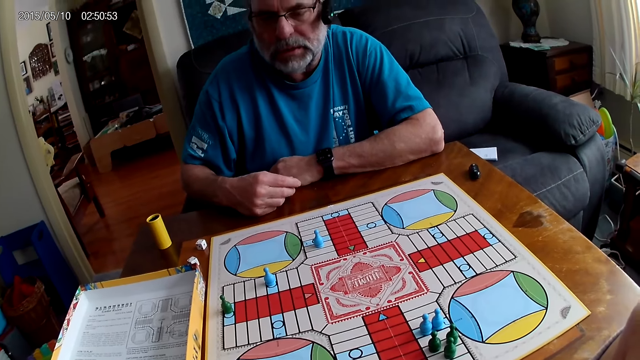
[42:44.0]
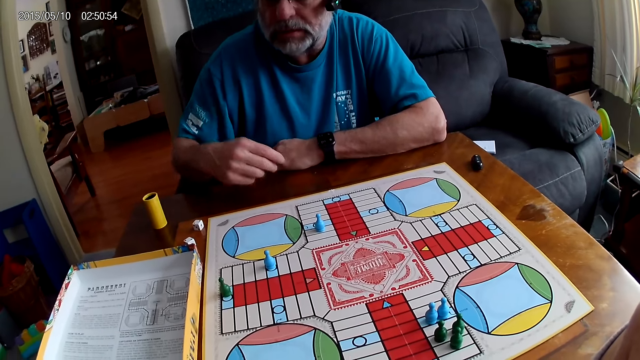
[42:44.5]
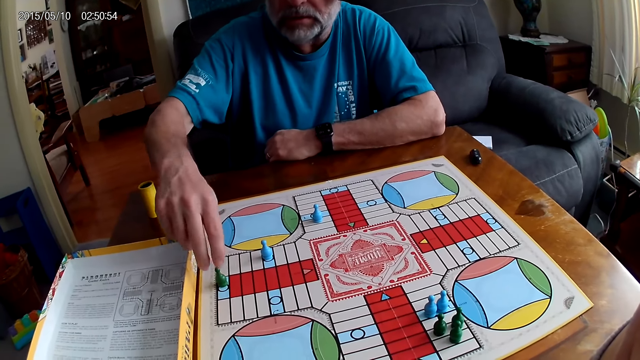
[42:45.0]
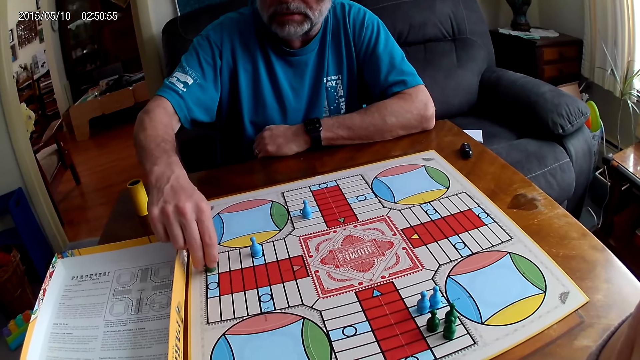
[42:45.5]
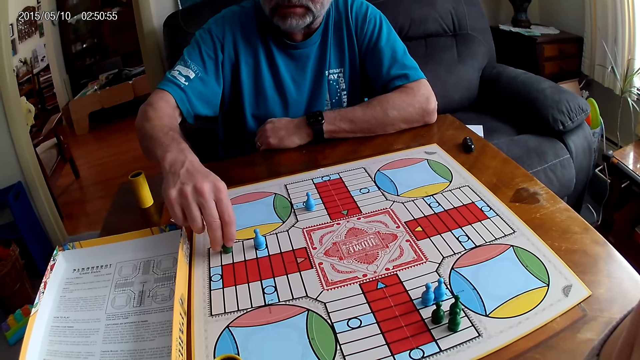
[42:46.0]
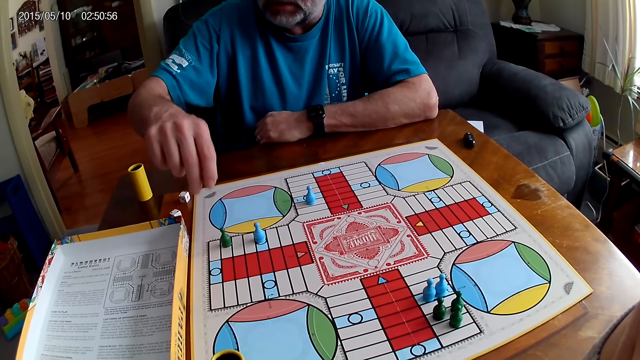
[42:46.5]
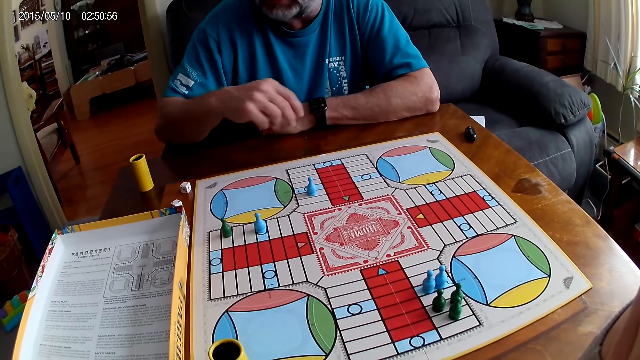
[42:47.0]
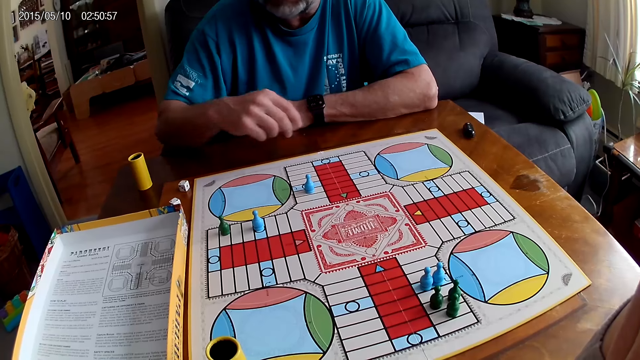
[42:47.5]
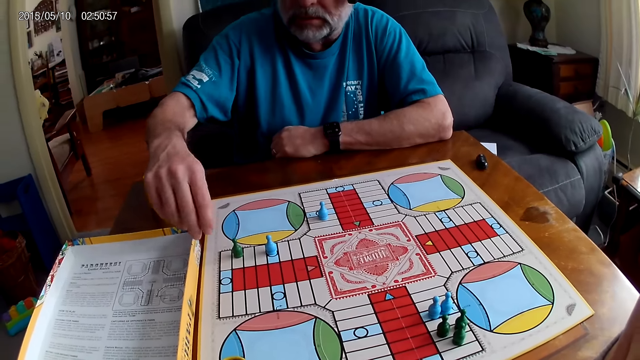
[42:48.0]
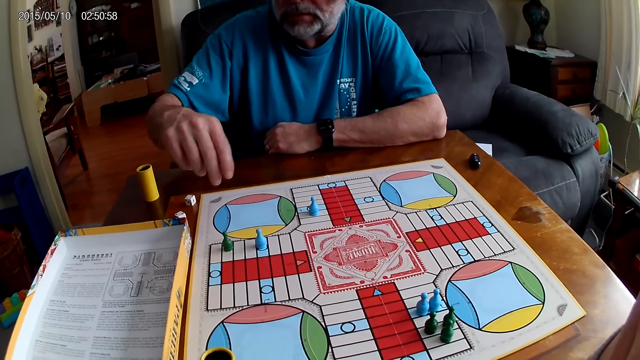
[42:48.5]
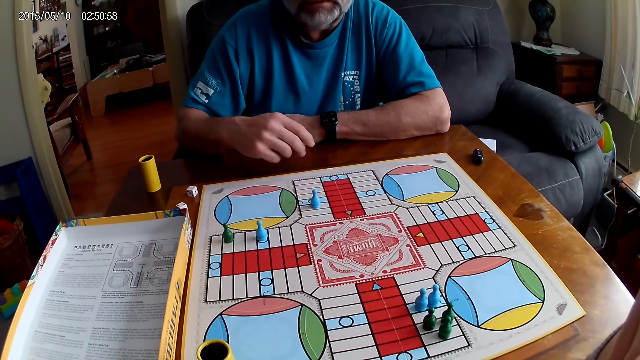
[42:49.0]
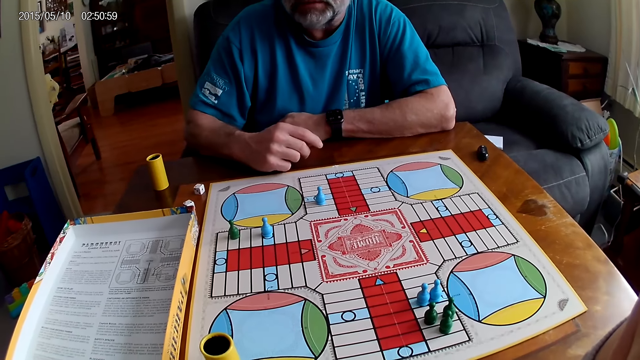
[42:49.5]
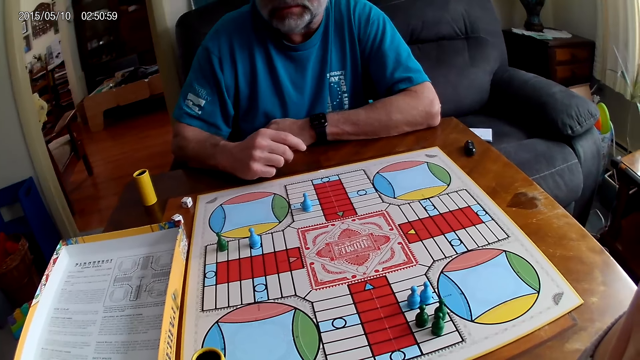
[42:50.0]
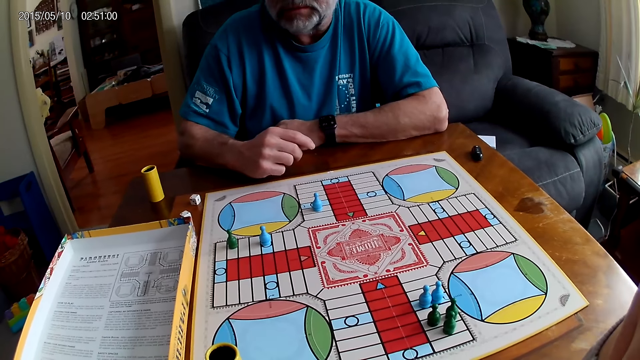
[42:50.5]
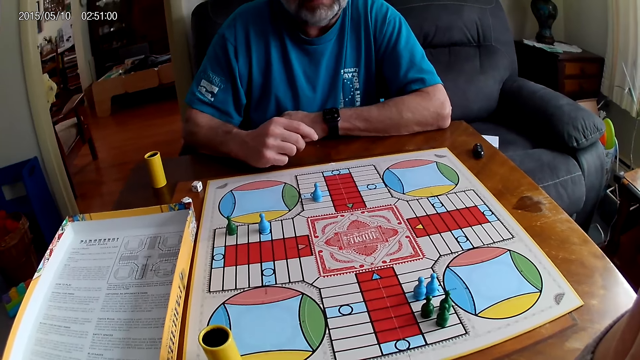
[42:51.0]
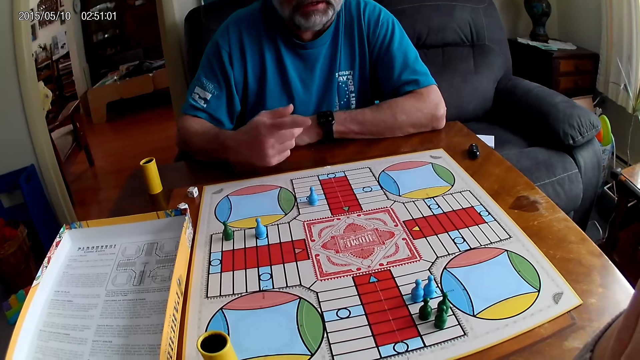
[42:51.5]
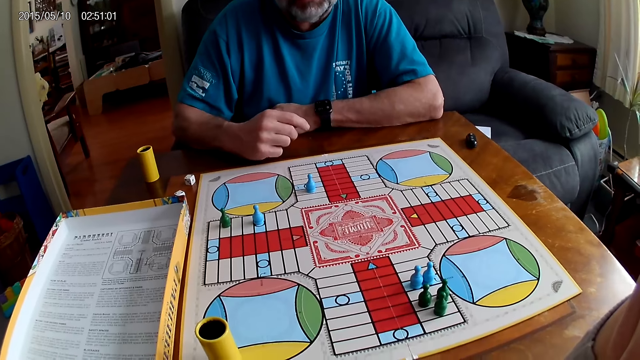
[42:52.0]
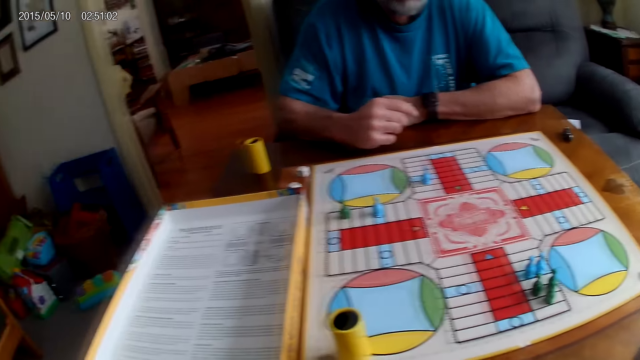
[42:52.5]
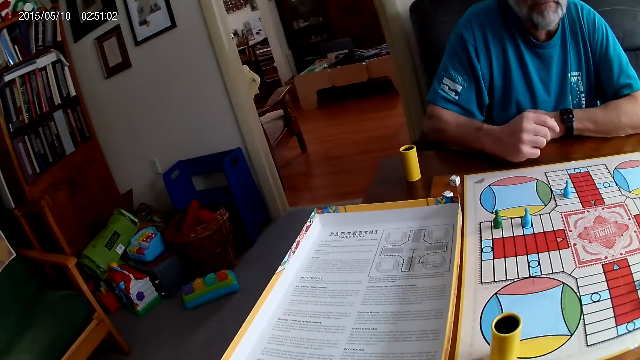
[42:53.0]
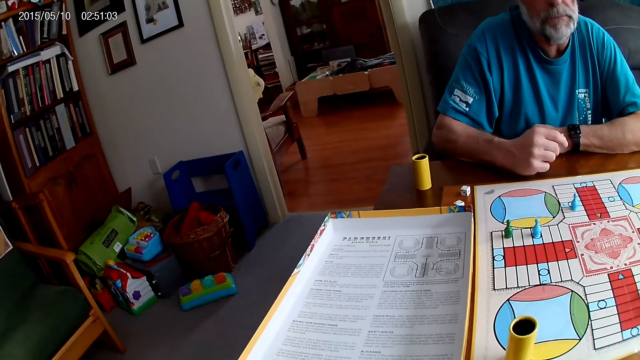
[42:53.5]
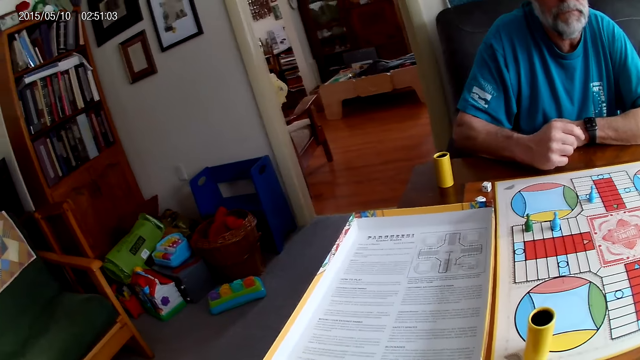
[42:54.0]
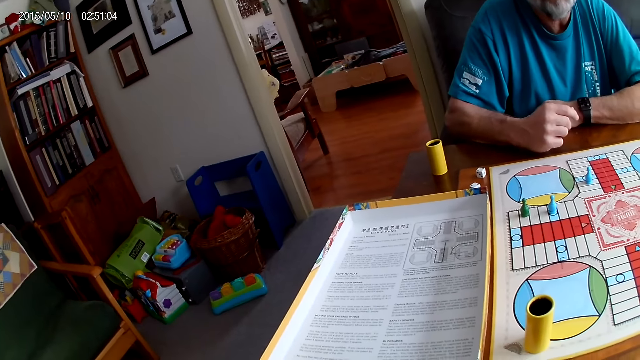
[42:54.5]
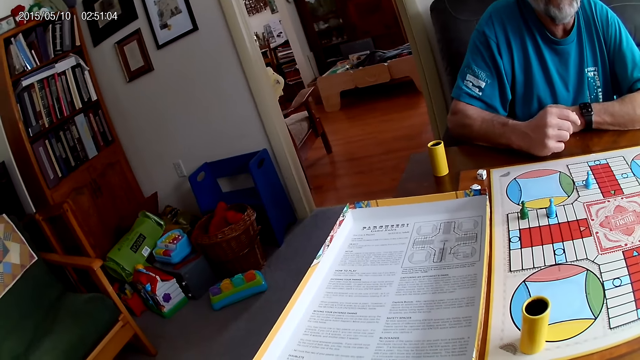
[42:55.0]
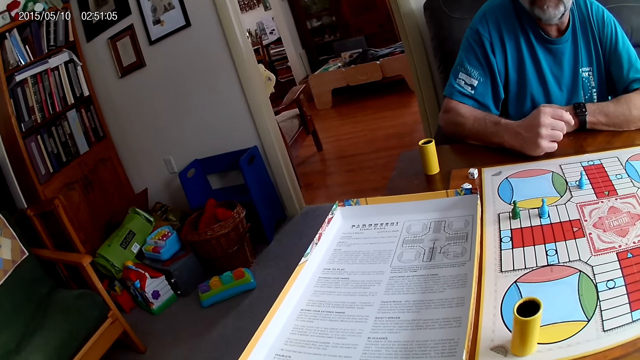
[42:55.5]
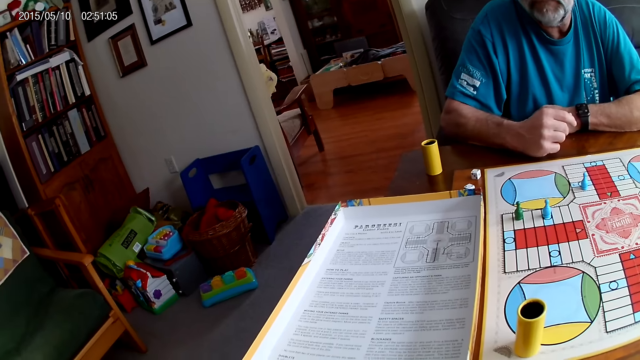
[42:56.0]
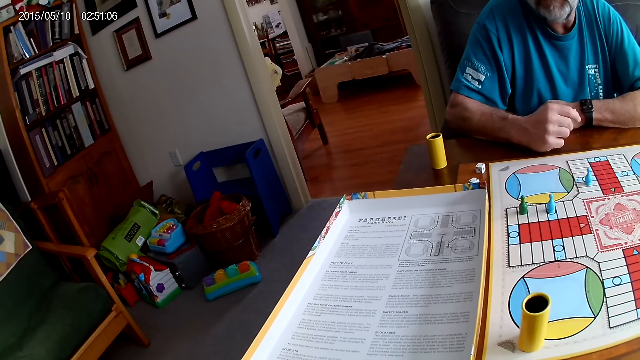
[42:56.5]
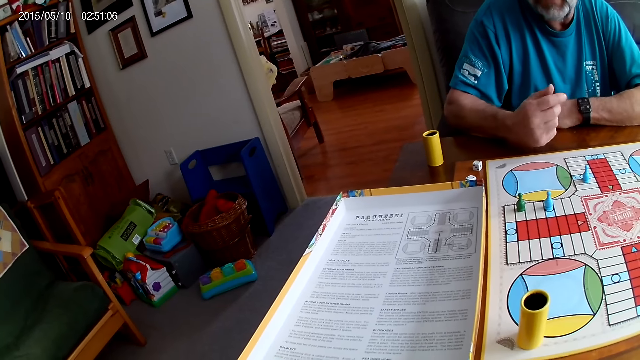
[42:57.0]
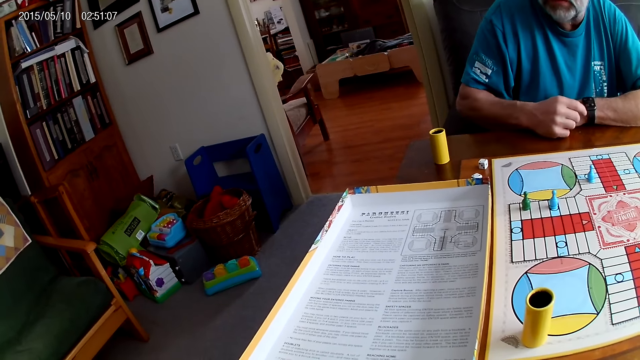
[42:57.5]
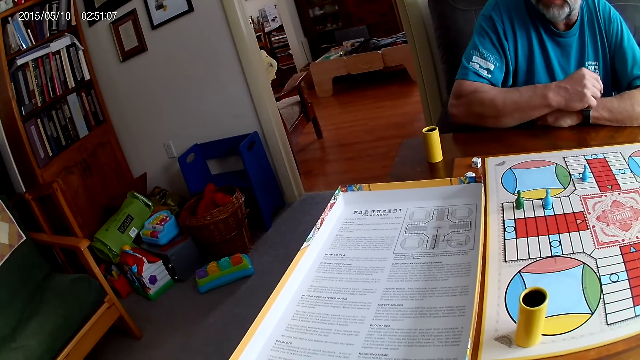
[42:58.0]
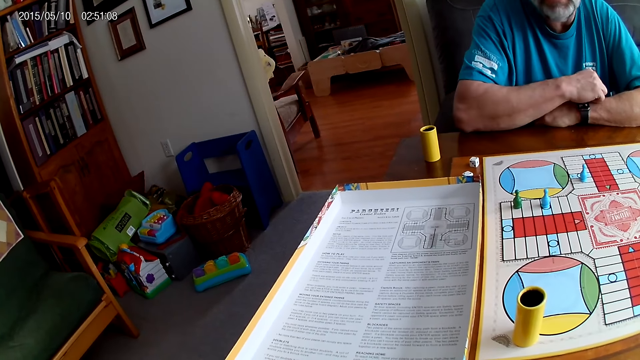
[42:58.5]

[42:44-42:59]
A man picks a Ludo pawn. The man counts steps on the Ludo board with chess. The man moves the Ludo pawn backwards, places the Ludo pawn on the board, stares at the board, points at the board and stares at the board.

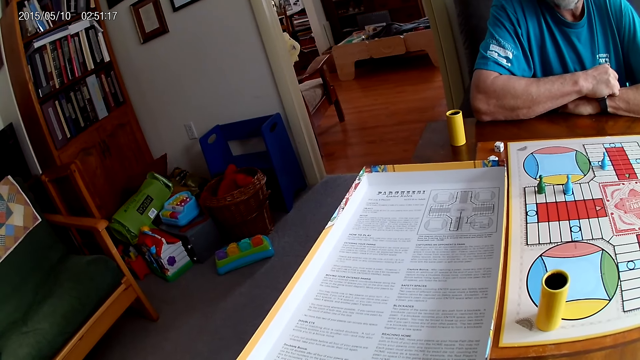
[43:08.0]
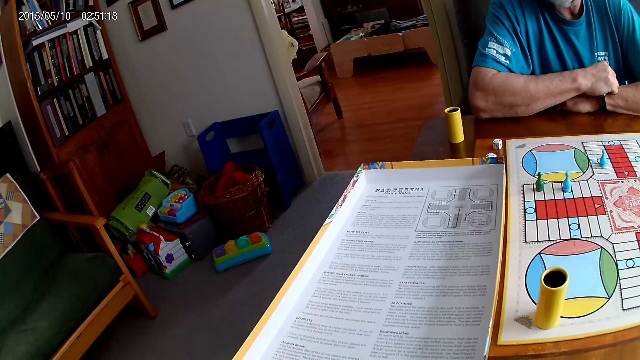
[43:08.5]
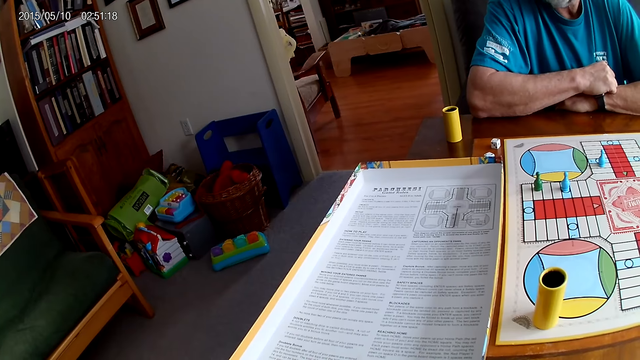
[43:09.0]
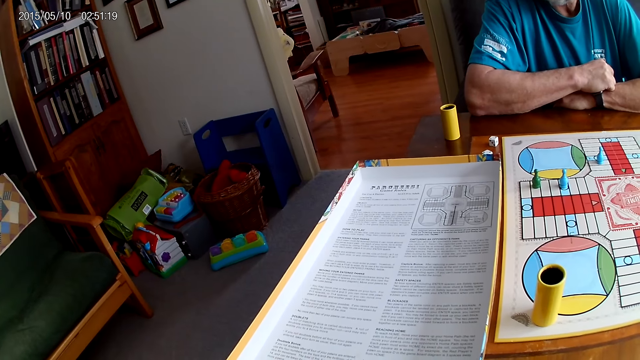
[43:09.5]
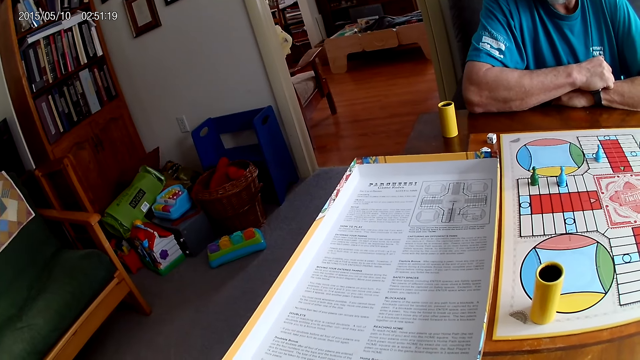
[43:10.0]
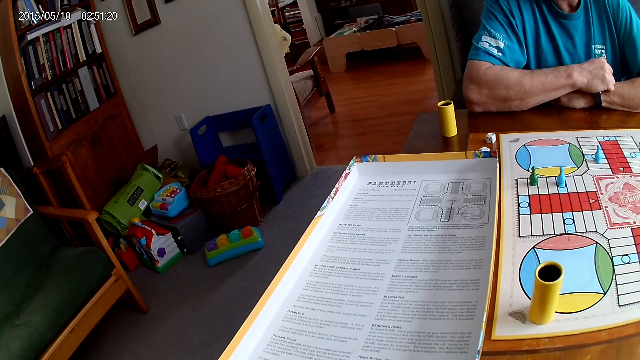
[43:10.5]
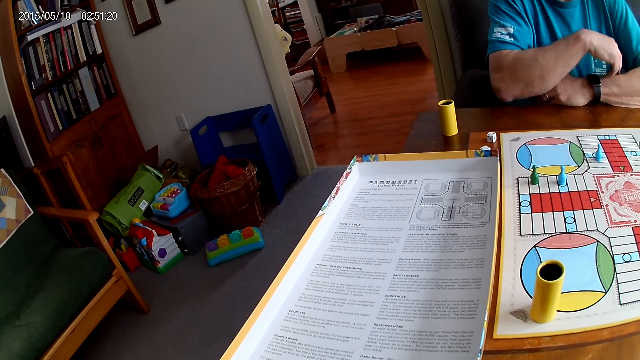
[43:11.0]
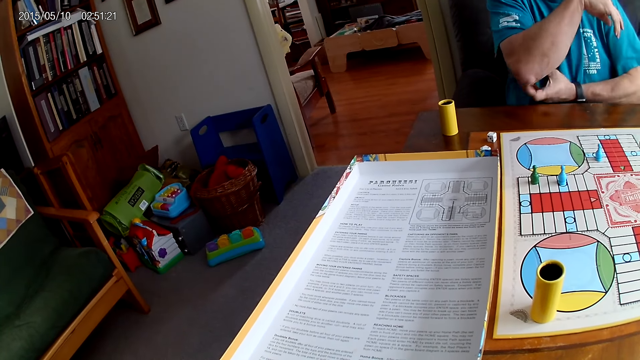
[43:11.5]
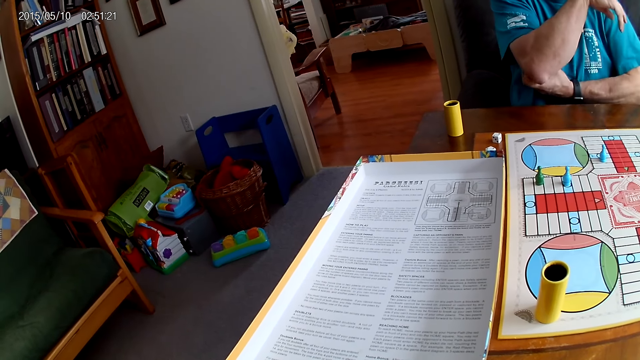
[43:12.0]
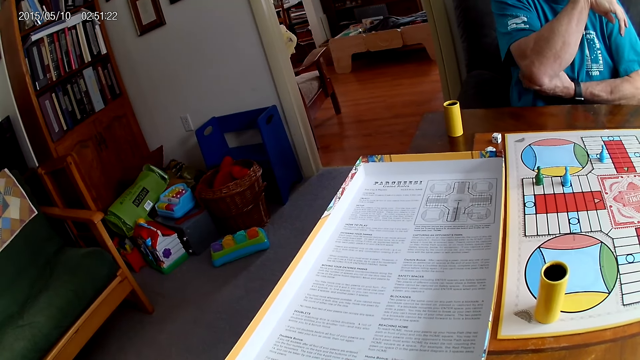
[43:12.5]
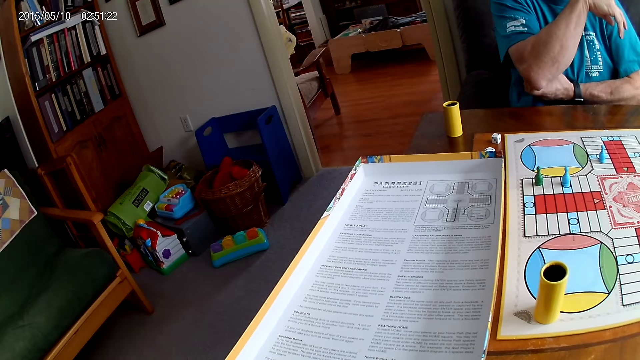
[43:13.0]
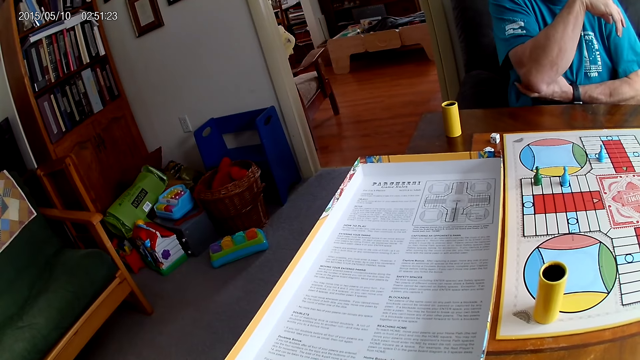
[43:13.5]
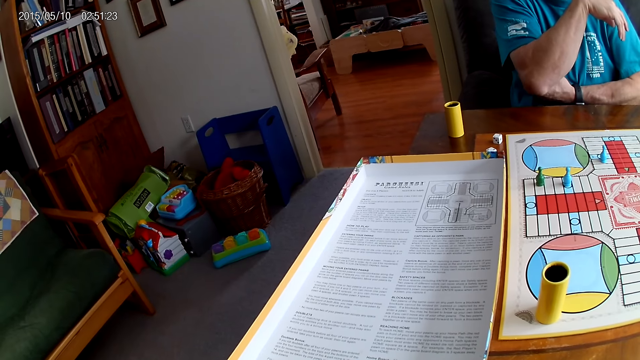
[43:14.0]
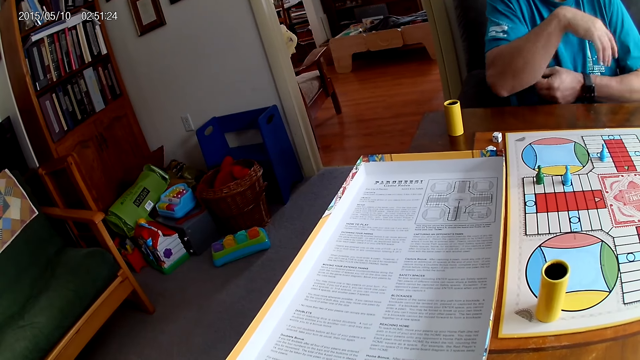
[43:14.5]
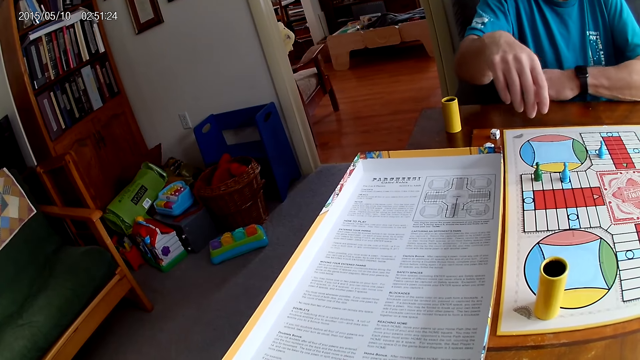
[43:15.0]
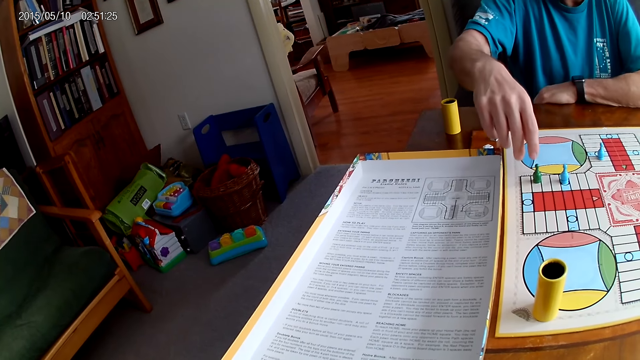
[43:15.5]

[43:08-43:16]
A man scratches his right arm with his left hand. The camera wearer scratches the hand. The man picks a Ludo pawn.
